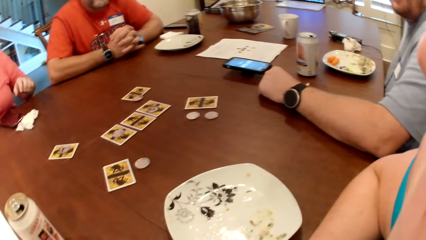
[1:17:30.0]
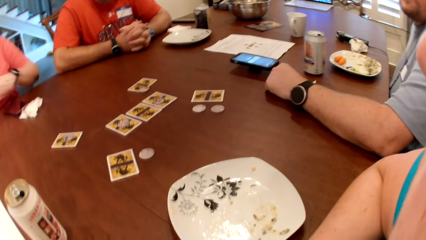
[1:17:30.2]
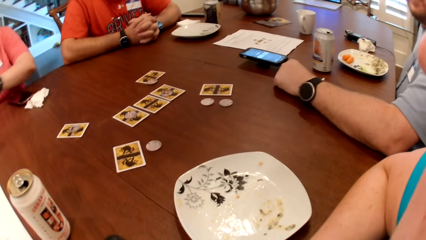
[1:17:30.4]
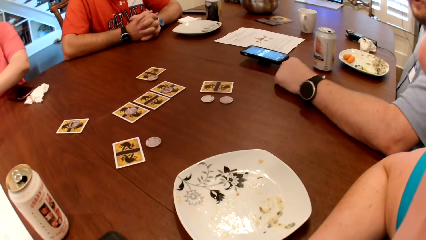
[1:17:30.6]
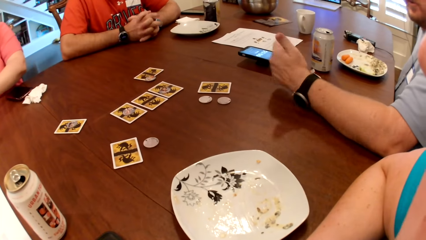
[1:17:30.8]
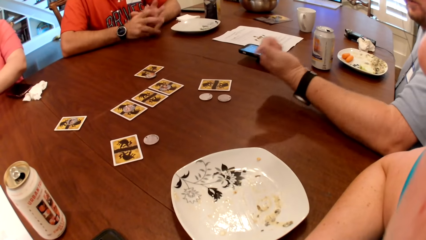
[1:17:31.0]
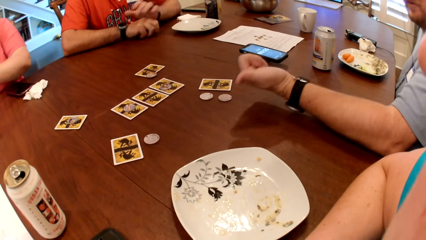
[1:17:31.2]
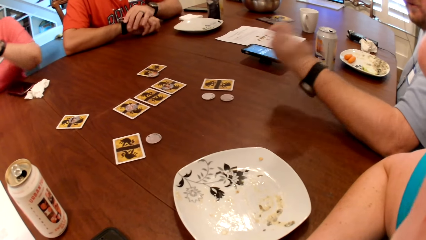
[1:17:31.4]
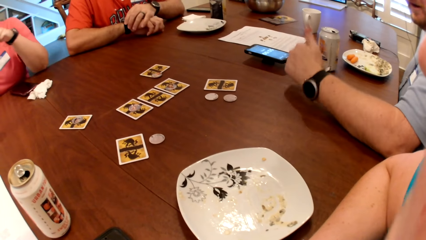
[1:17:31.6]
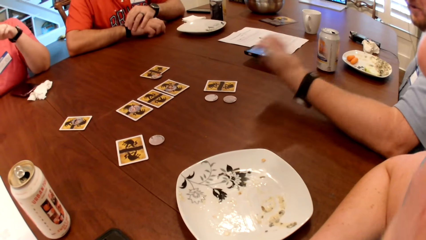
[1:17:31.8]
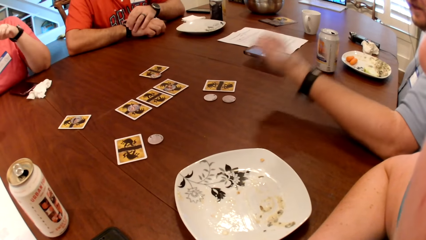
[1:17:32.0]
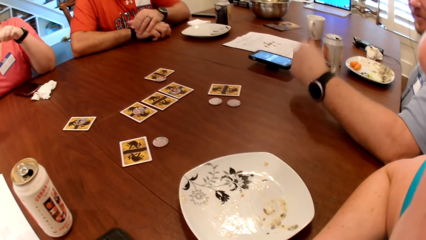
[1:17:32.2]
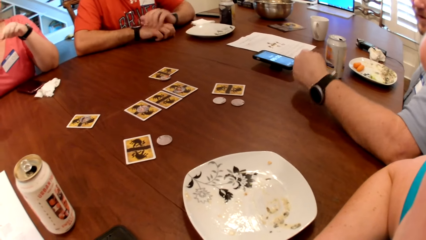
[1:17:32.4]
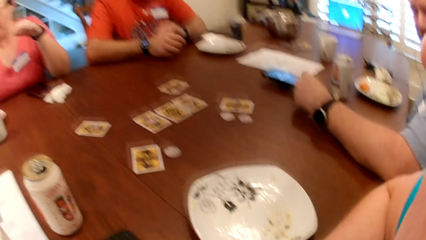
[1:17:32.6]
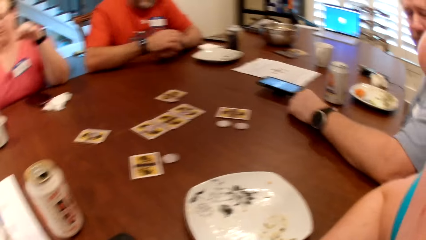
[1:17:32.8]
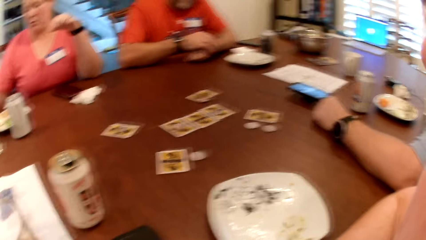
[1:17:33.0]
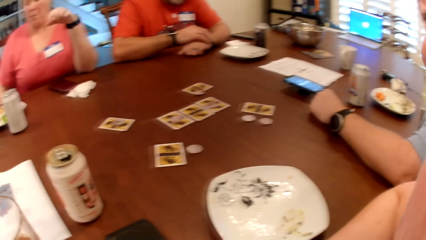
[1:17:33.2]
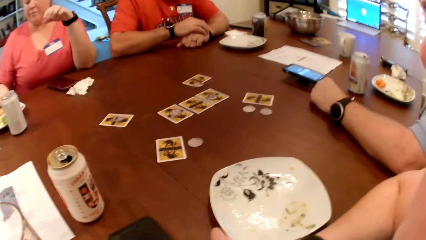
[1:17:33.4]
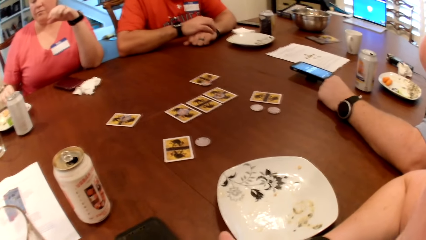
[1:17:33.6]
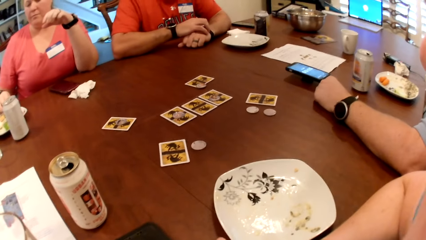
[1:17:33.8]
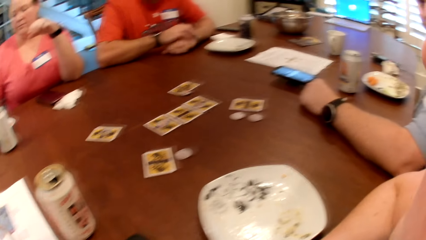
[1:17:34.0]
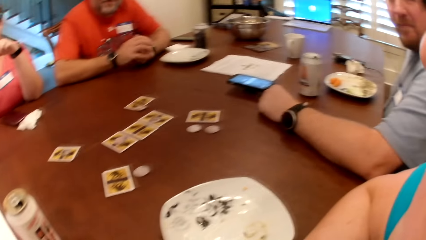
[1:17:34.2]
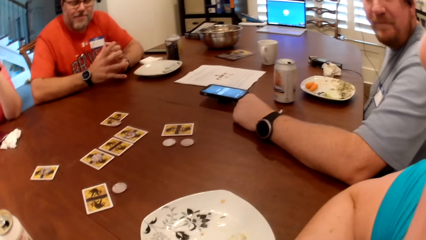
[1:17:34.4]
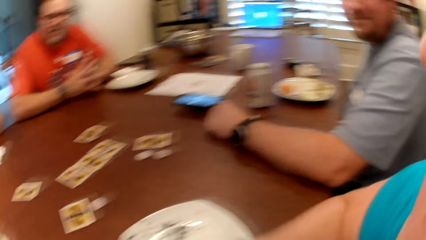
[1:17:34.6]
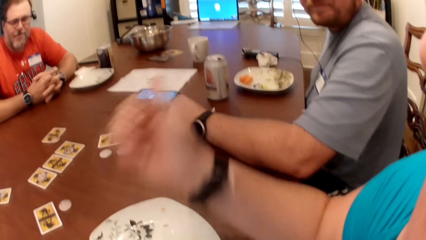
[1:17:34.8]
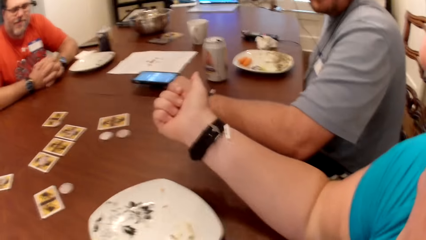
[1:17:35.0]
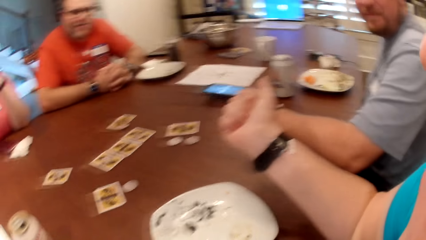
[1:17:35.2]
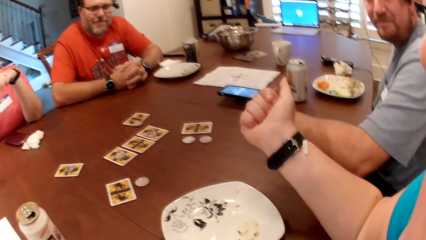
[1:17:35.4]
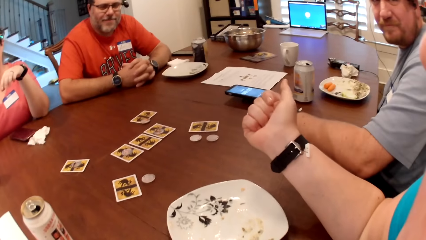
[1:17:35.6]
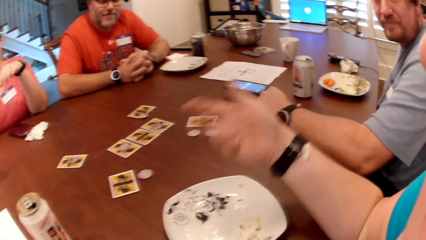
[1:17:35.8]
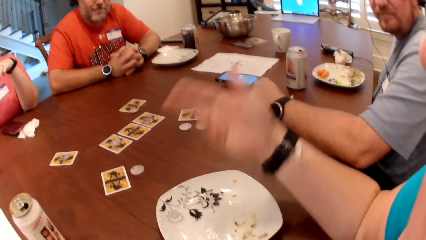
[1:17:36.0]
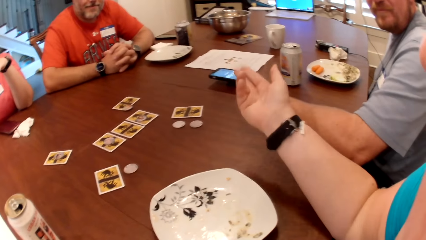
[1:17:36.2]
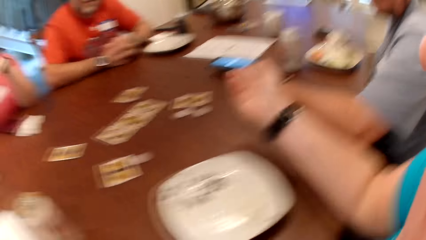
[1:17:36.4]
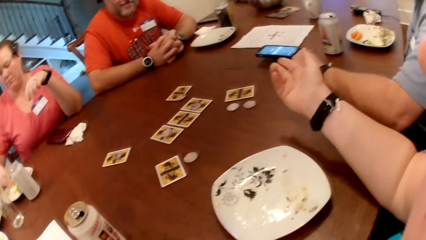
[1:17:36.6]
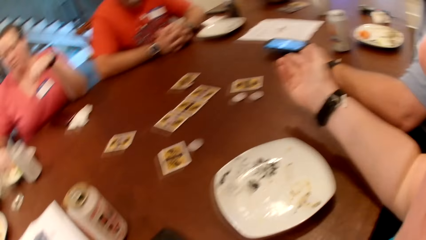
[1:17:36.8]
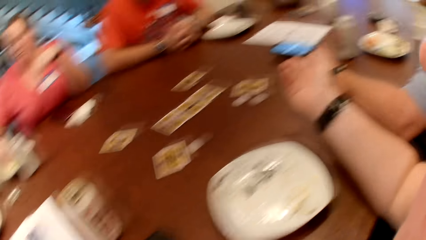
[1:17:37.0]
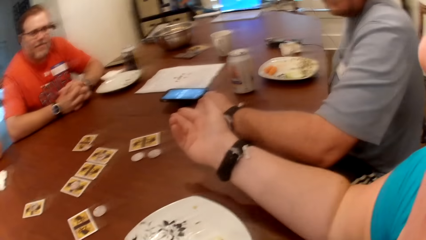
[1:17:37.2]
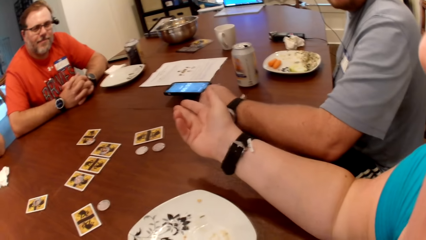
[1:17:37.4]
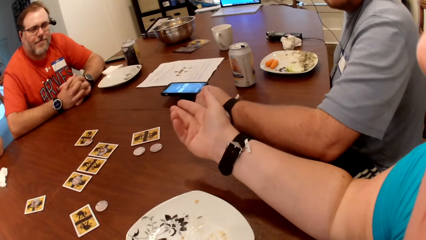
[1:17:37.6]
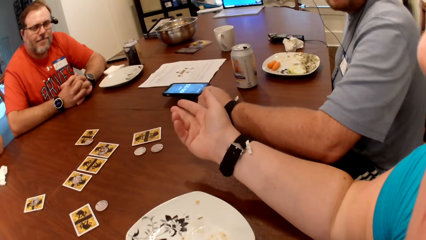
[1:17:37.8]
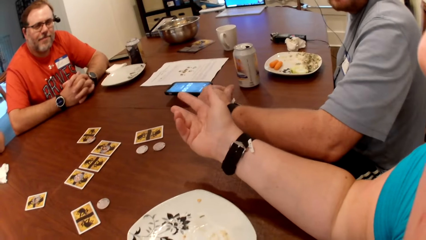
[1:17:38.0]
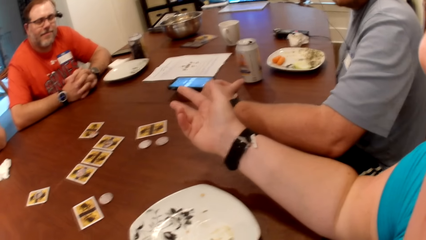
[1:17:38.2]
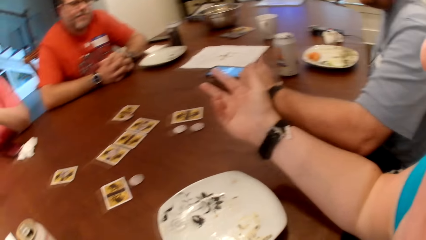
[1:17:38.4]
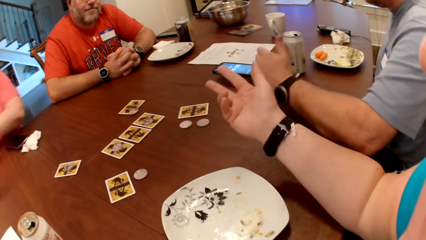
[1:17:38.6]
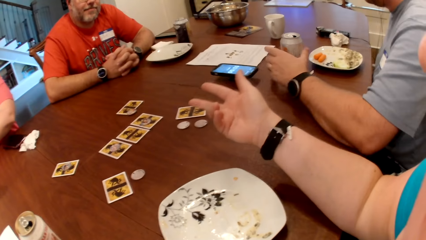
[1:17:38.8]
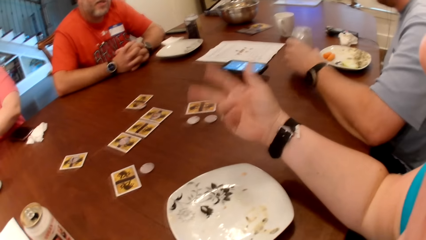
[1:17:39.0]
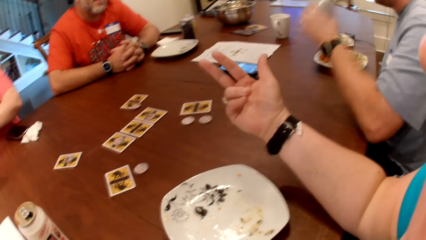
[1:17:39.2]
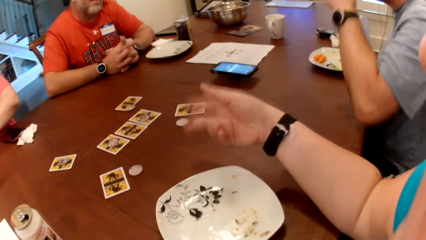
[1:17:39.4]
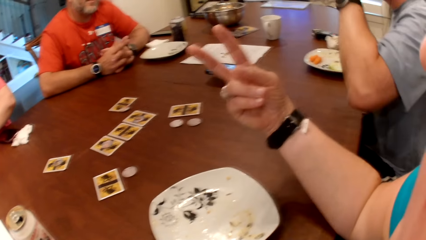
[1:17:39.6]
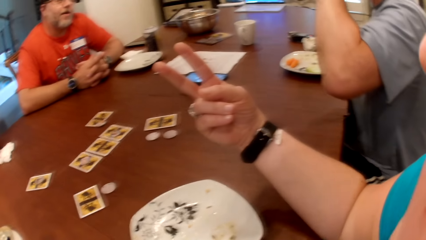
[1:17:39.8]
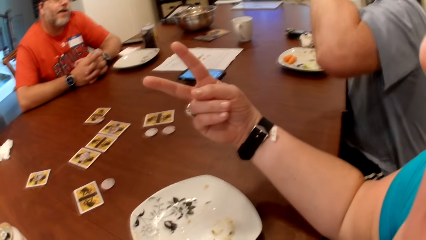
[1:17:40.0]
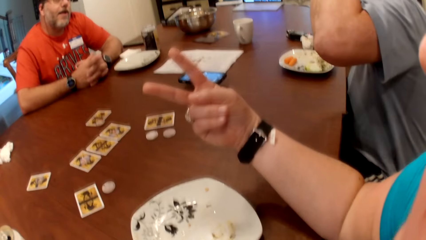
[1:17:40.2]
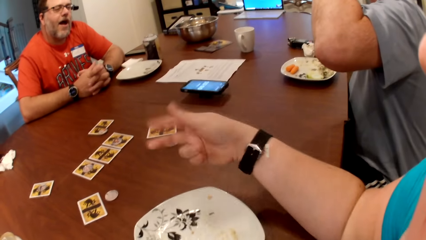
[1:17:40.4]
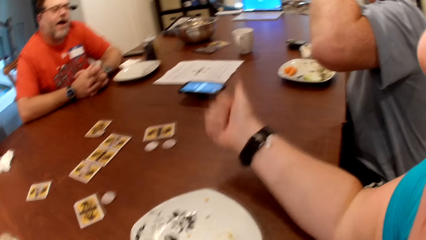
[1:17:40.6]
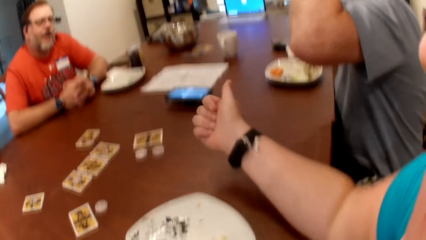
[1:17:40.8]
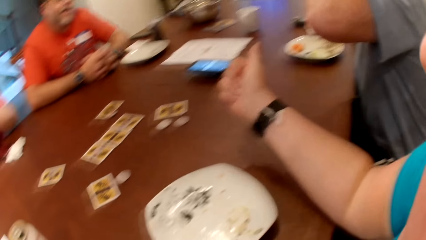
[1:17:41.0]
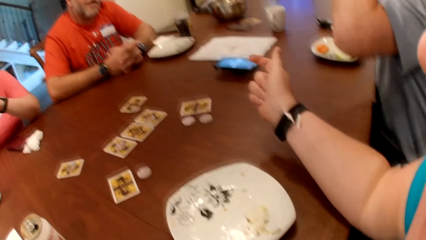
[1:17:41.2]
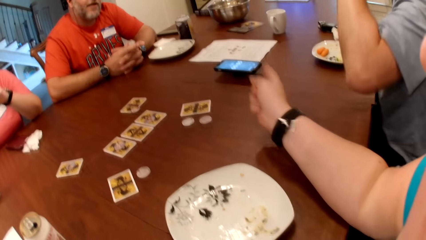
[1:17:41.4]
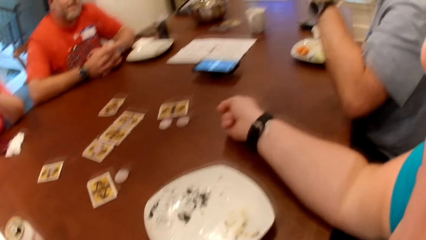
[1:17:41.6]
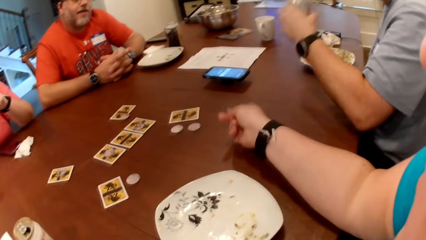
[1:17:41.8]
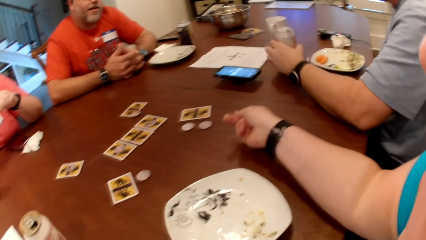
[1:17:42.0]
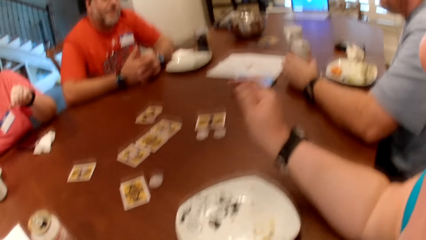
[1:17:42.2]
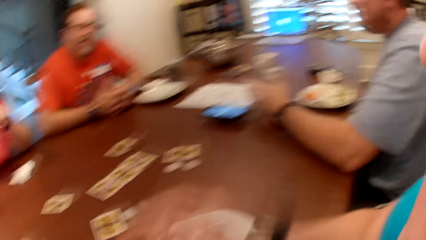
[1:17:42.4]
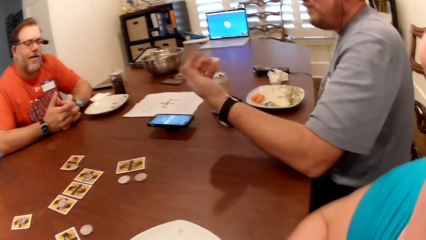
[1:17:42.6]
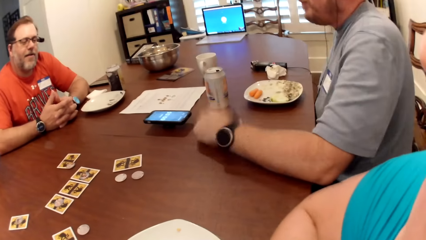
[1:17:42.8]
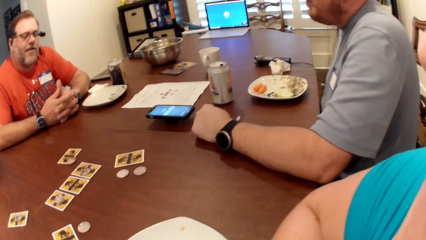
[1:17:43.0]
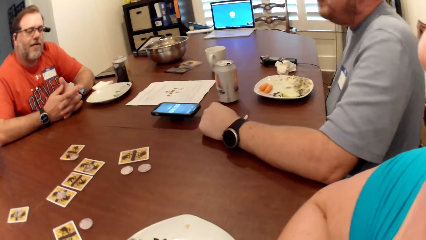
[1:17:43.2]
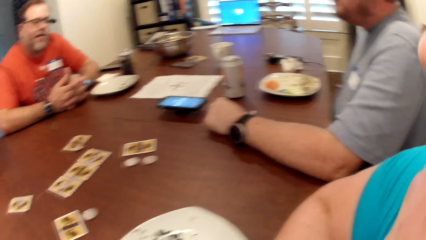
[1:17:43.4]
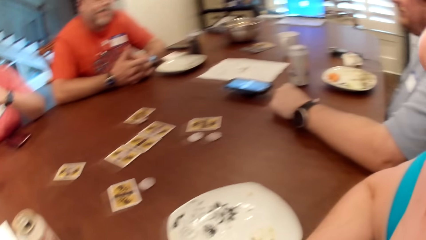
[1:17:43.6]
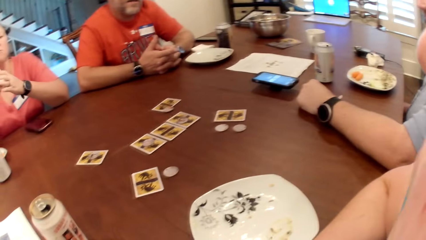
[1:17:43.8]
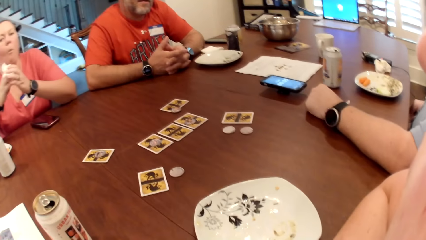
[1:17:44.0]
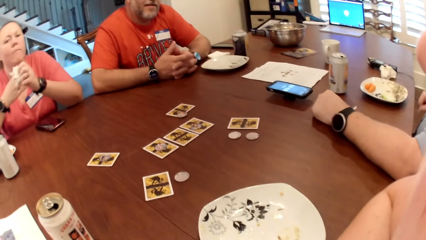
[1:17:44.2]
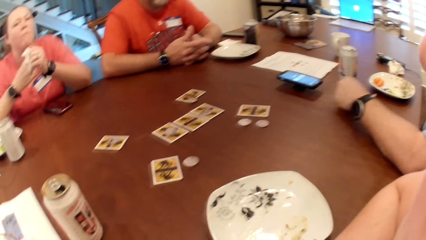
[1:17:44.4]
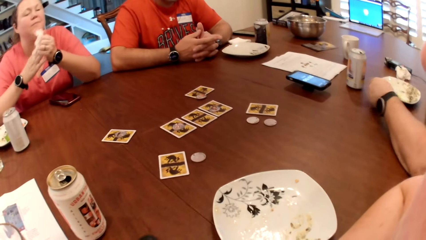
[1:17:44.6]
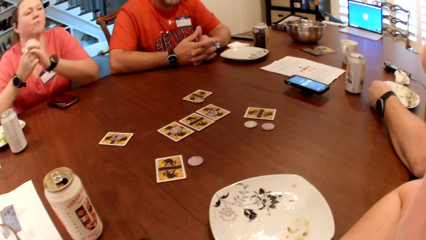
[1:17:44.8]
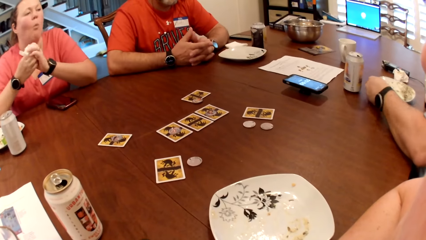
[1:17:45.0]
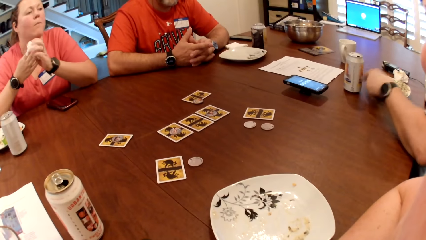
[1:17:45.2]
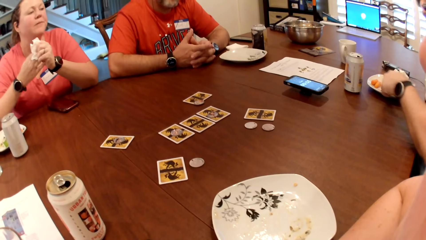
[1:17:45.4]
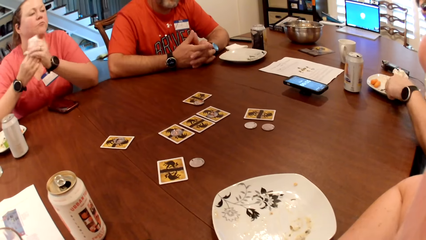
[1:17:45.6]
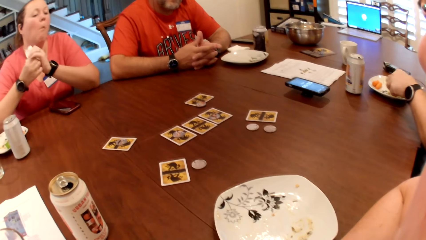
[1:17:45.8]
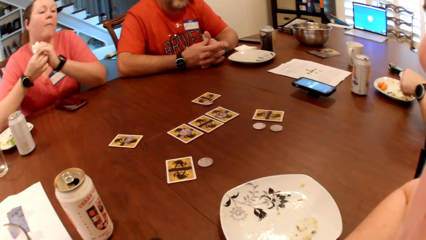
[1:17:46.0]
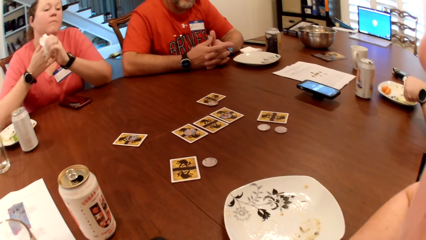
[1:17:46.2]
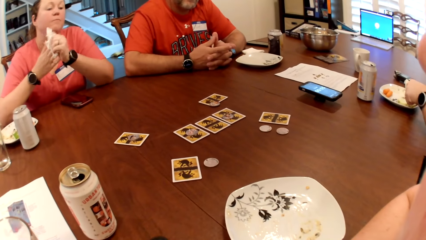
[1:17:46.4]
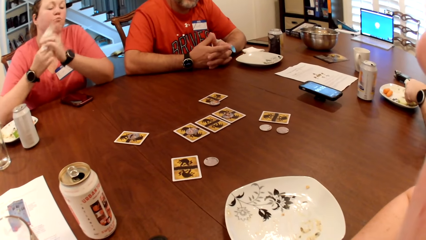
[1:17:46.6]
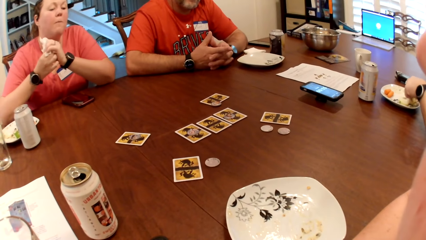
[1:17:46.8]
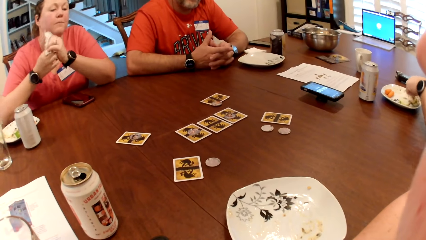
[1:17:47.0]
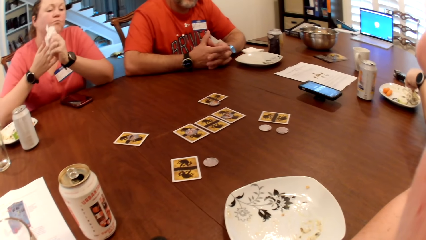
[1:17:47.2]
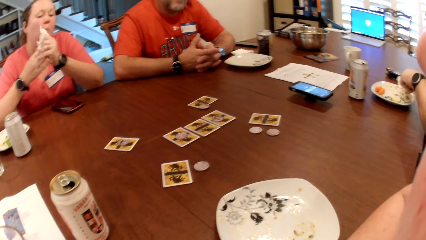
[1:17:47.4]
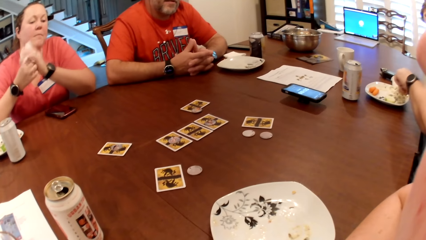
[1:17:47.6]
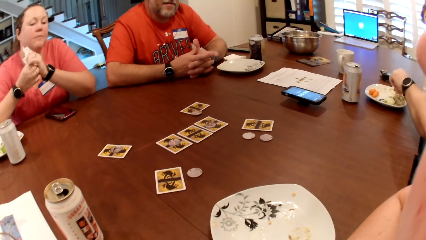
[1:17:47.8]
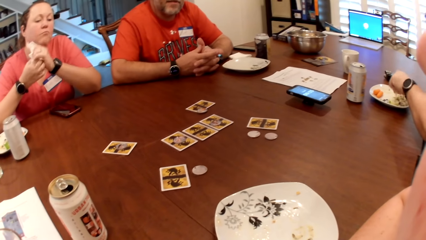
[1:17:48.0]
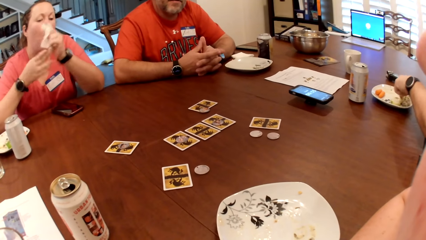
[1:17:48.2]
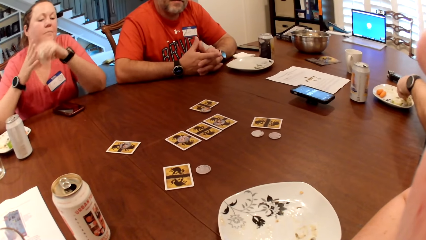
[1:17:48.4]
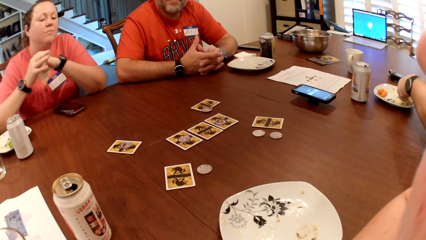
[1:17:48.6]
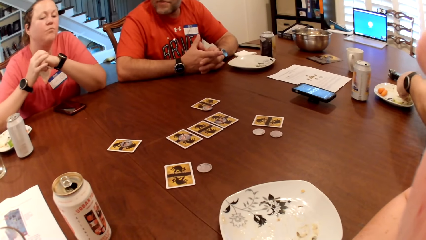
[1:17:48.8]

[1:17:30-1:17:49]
A woman moves the hand aside. The woman moves the hand to the table. A person touches the watch on the hand. The woman picks at the food in the plate on the table with her right hand. The person touches the other hand. The camera wearer moves the hand to a man. They move the hand. The man picks up the can of soda or juice from the table with his left hand. The man drinks from the can of soda in his left hand. The man drops the can of soda on the table with his left hand. The man moves the hand on the table. The camera wearer moves the hand on the table. The woman cleans both hands with the paper towel. The man moves a plate on the table with his left hand. The man picks at some food in the plate on the table with his left hand. The woman moves the hand on the table.
